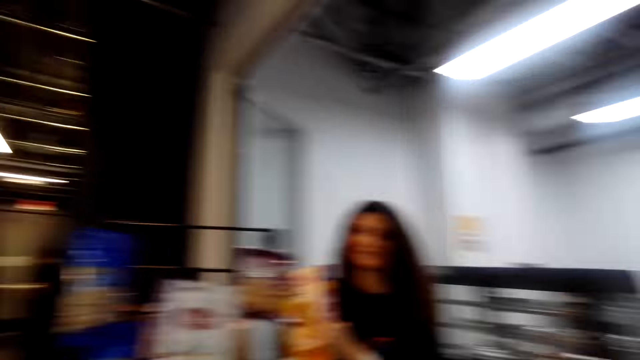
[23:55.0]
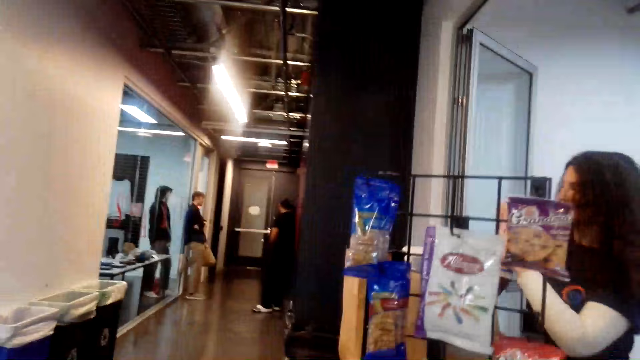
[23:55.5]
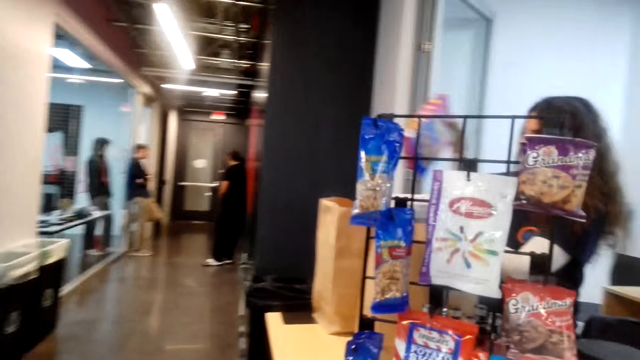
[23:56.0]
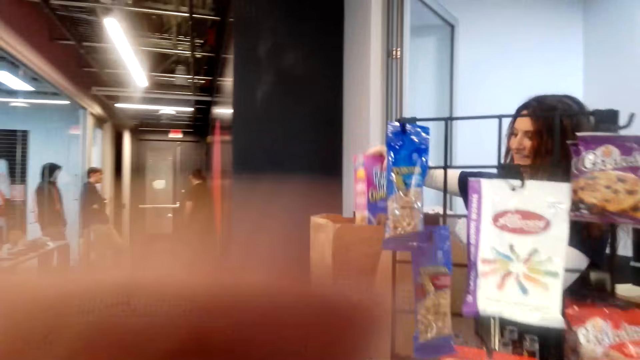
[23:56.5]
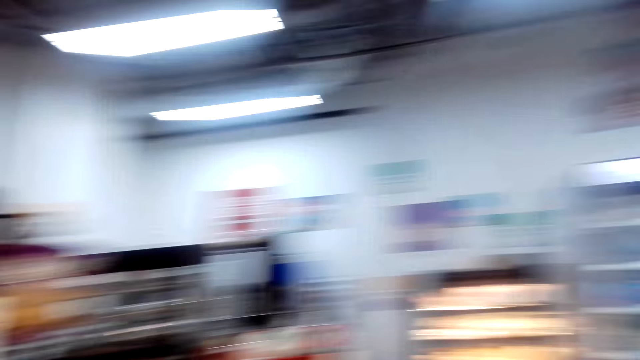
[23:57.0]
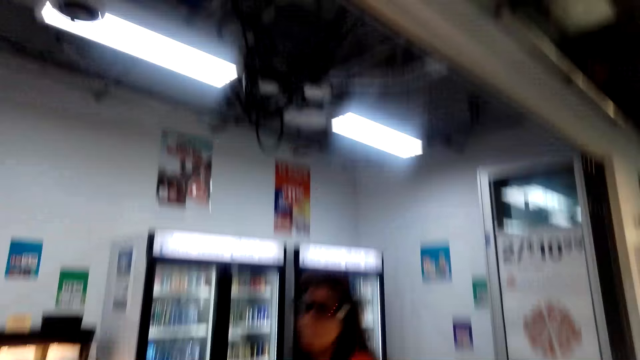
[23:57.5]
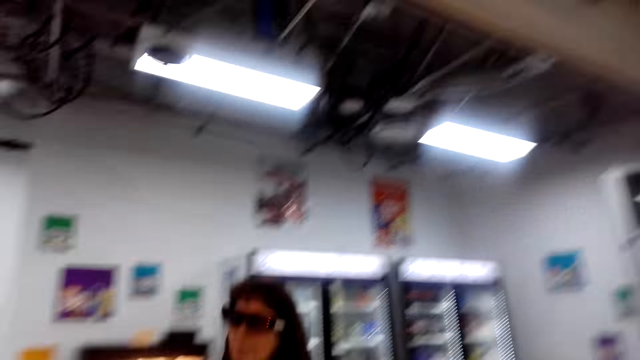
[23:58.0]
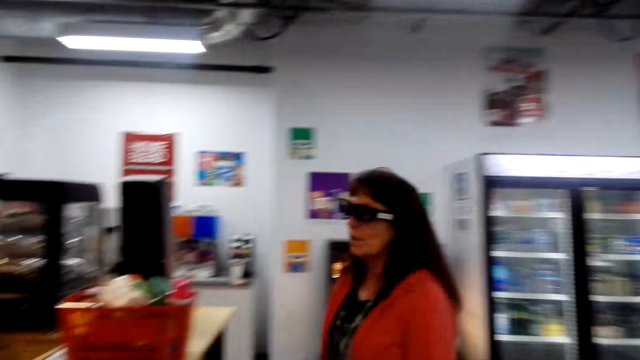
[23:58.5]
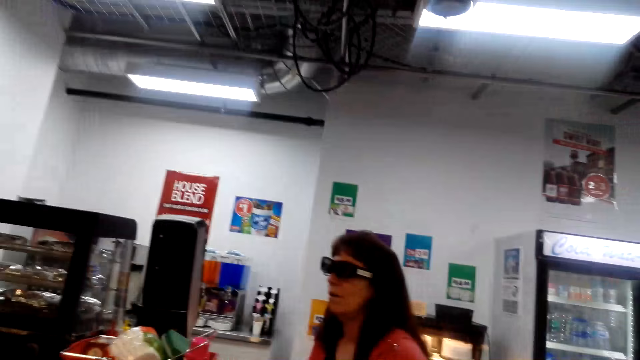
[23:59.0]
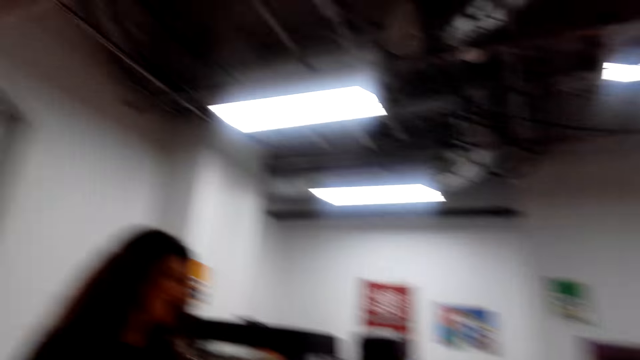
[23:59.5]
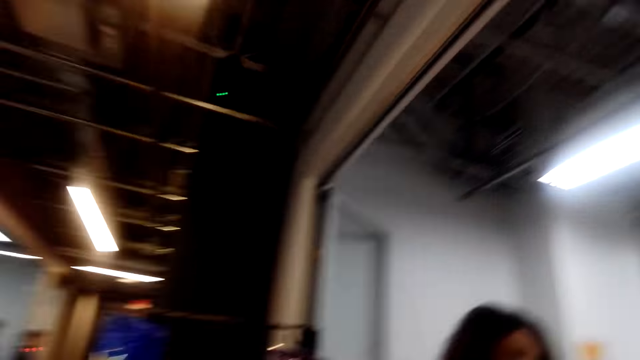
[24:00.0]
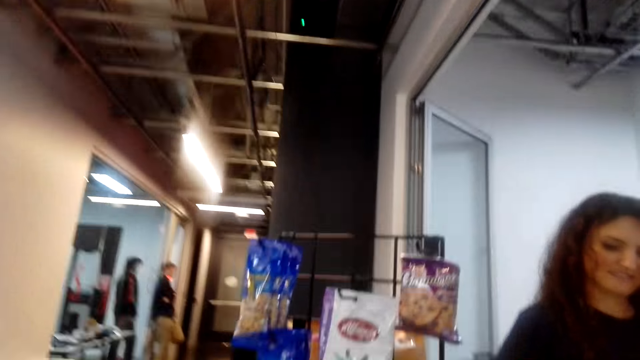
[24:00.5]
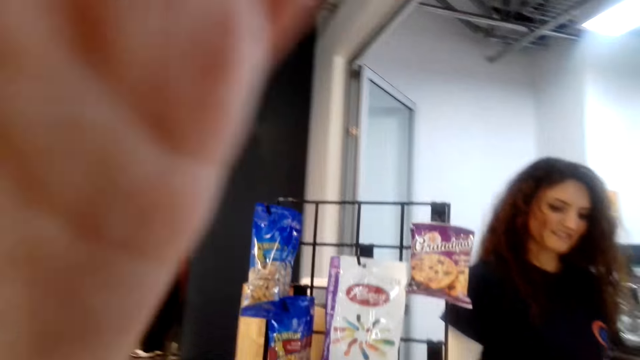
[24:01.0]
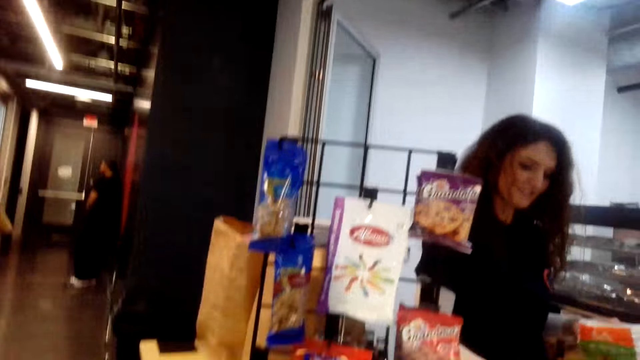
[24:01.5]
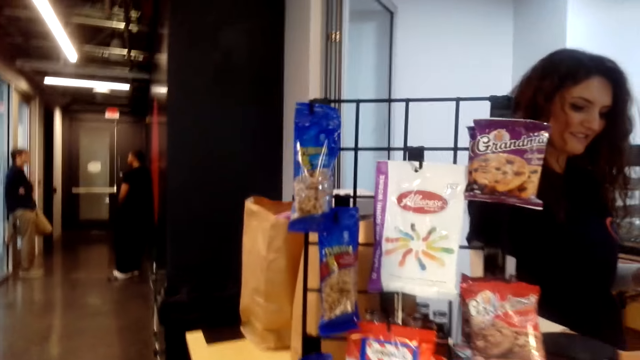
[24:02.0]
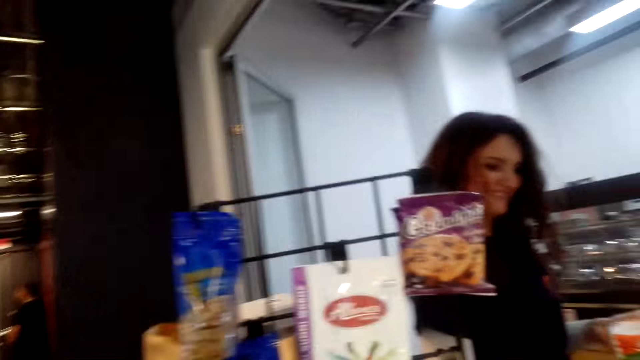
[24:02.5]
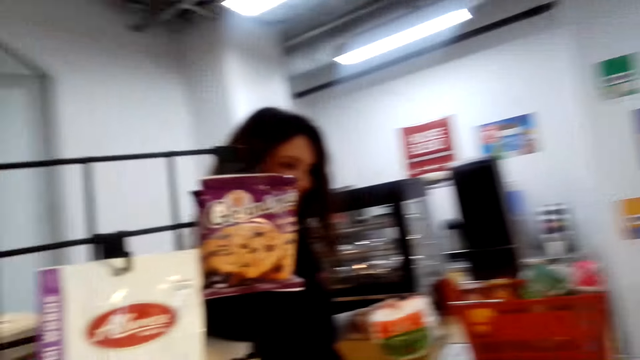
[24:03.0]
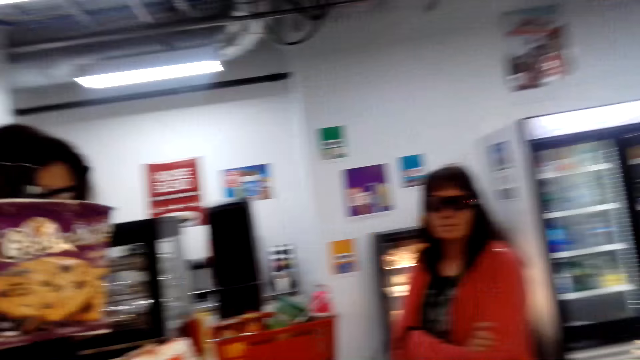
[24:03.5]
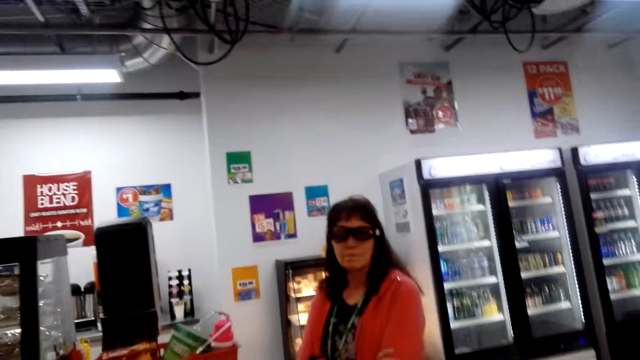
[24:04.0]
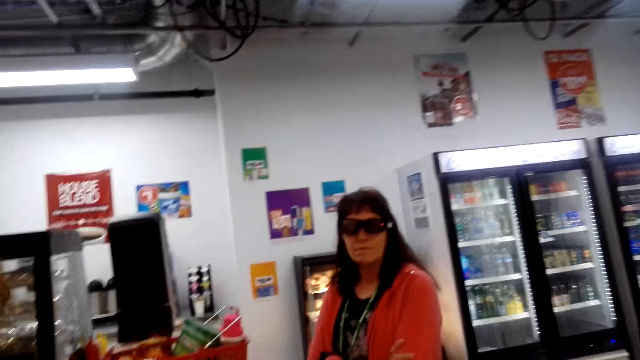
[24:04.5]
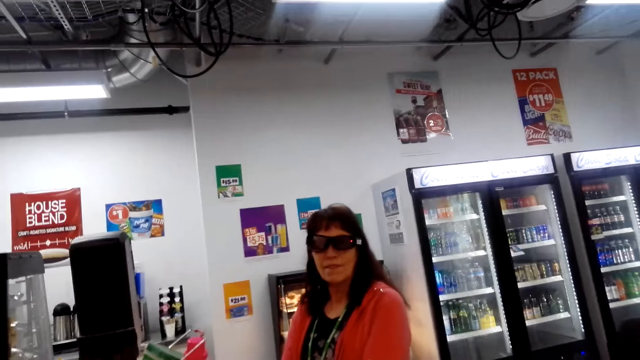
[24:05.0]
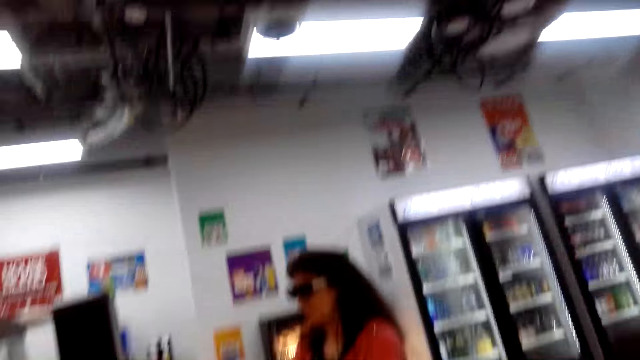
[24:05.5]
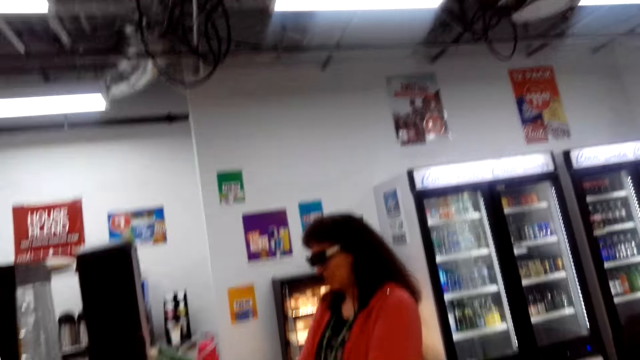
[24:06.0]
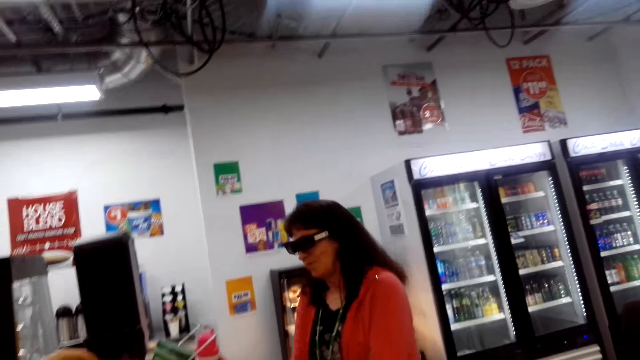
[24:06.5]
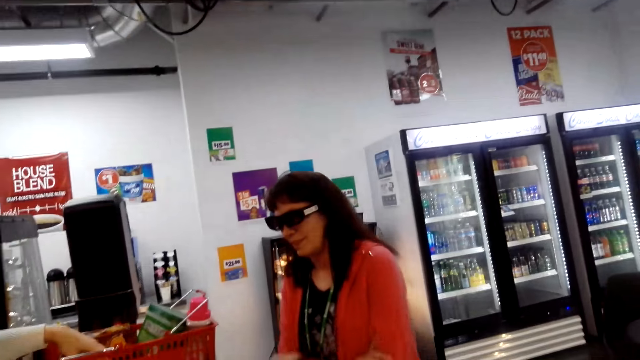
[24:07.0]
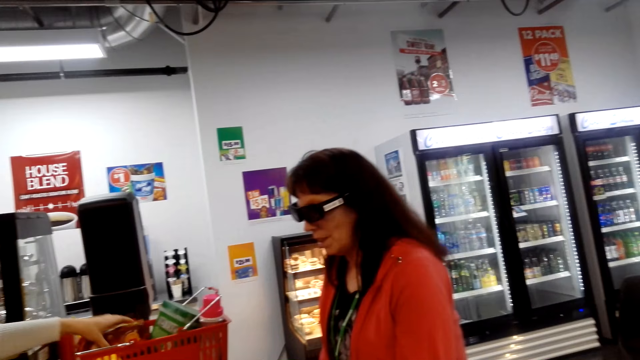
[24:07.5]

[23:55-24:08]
A woman puts something in a shopping bag. The camera wearer moves her hand. She looks around. She looks up. She looks sideways. She uses a calculator. She converses with the woman. She looks up.

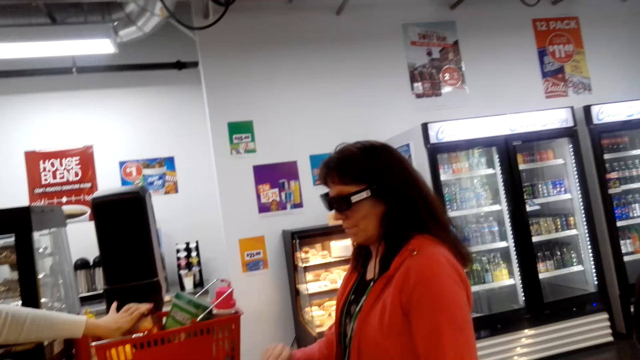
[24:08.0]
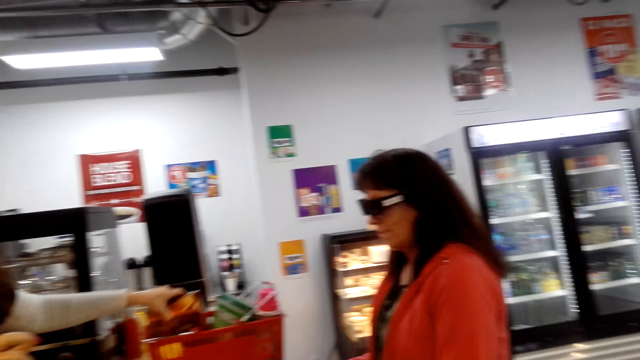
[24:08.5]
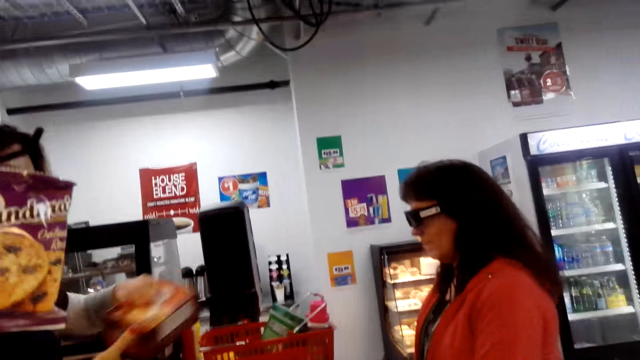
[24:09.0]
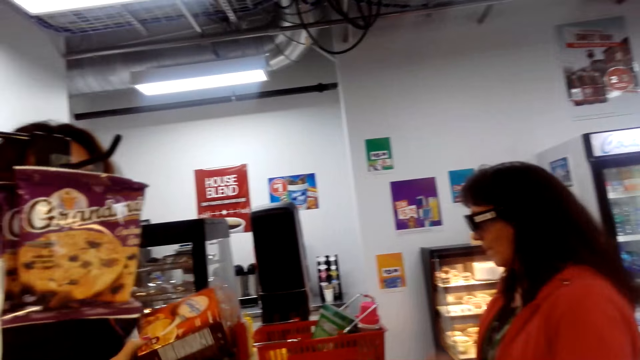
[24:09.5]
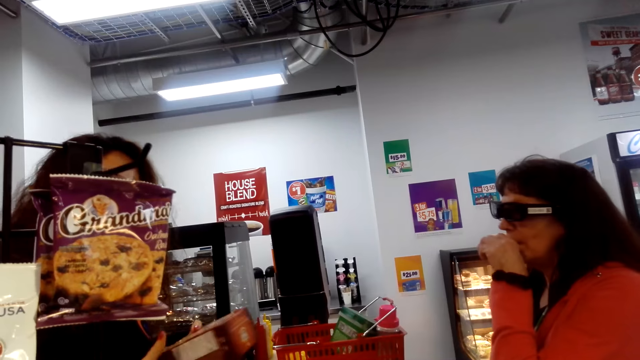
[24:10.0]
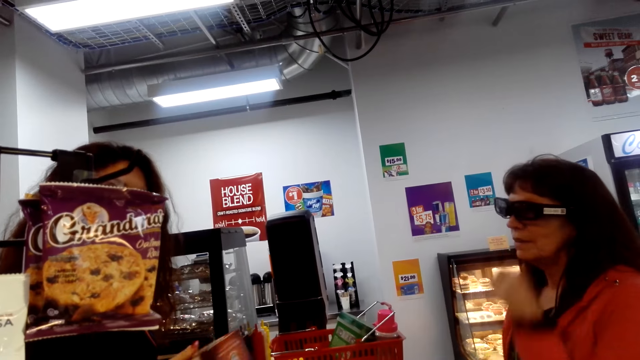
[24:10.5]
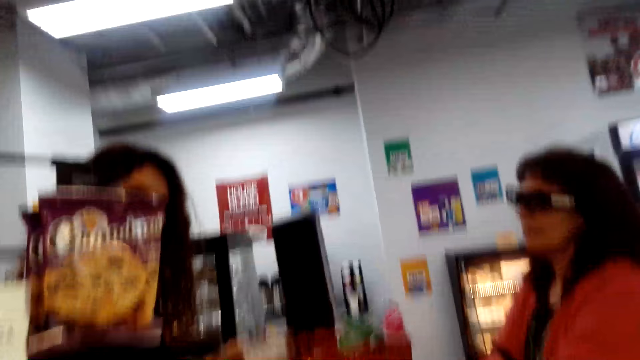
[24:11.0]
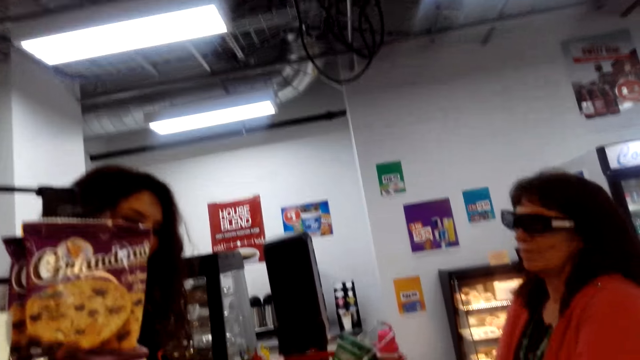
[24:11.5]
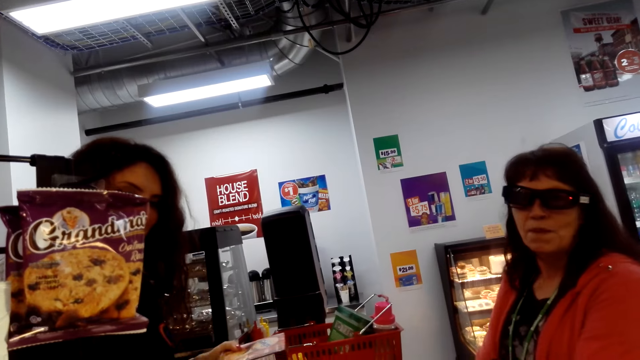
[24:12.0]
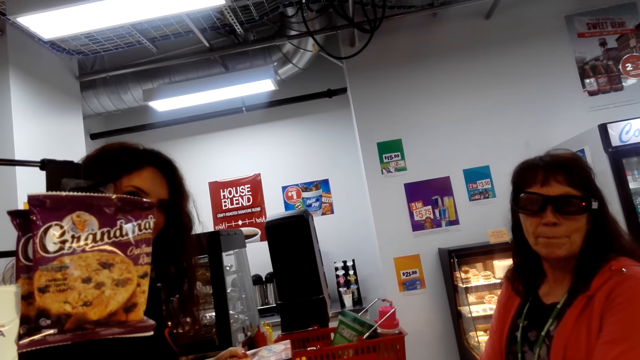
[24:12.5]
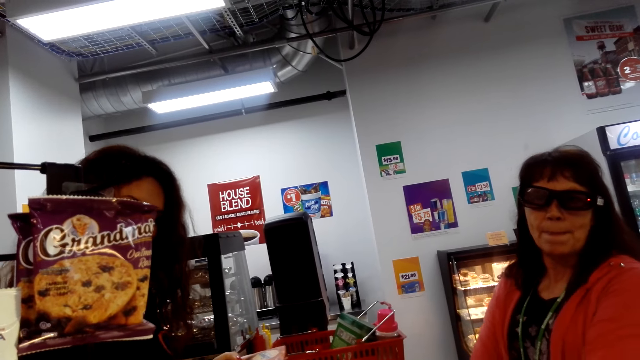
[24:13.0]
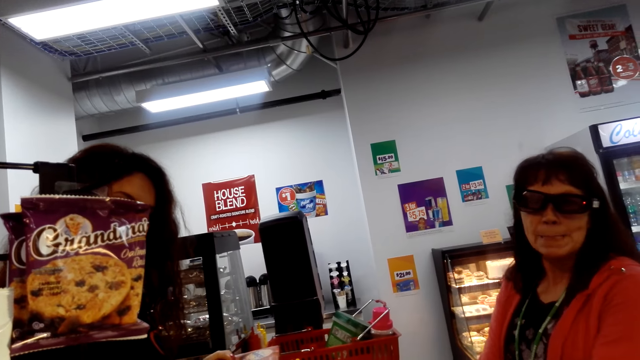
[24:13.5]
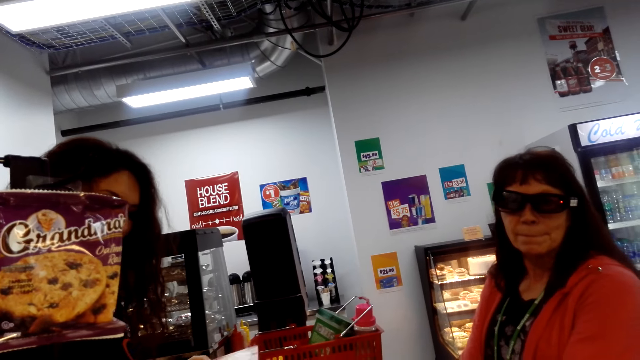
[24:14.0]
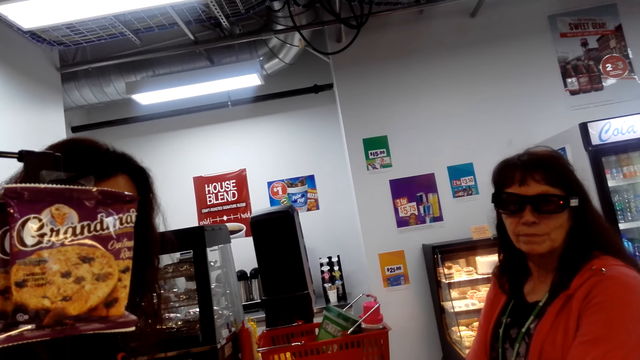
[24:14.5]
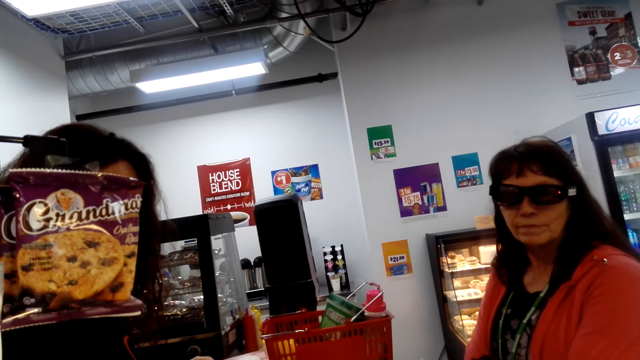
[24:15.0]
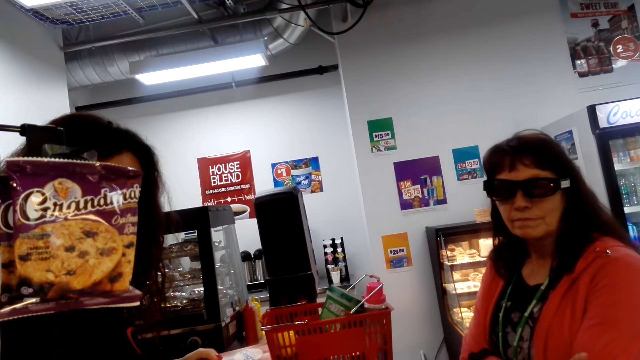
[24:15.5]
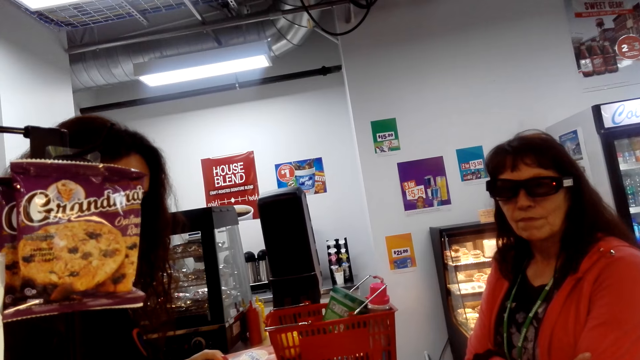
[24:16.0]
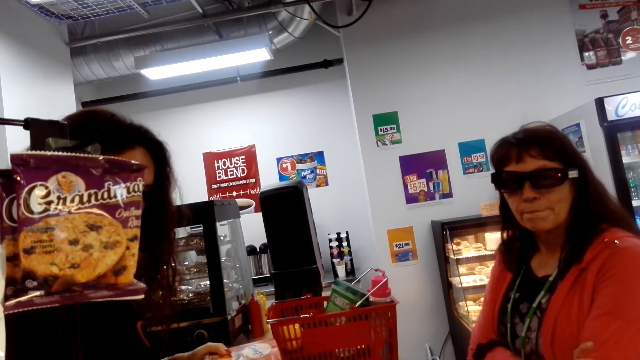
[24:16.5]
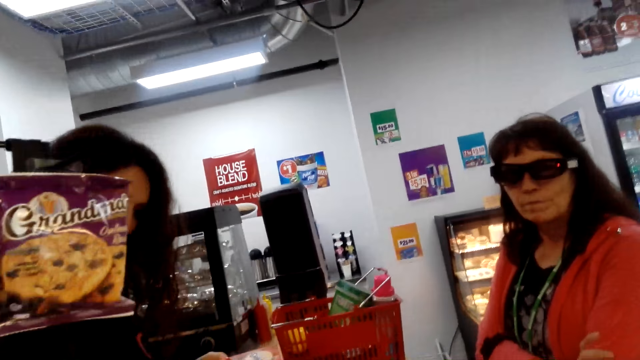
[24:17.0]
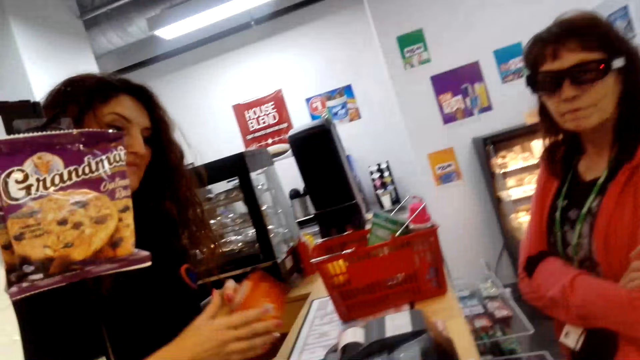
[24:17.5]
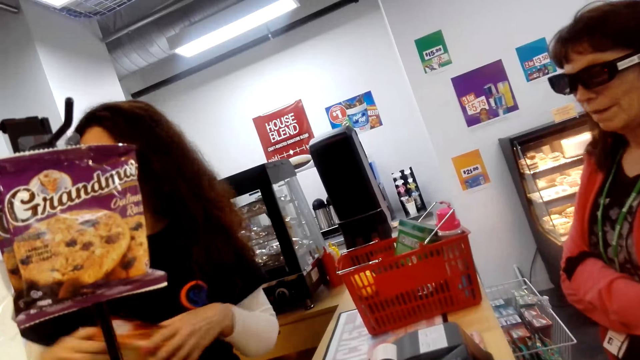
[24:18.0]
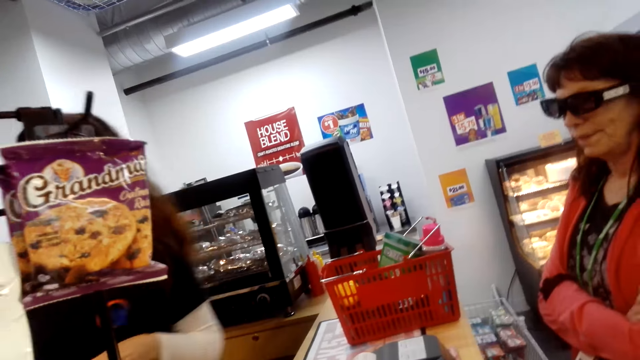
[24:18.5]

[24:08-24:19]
A woman picks a packet of something. The camera wearer looks in front. The woman converses with the camera wearer. The camera wearer looks up.
